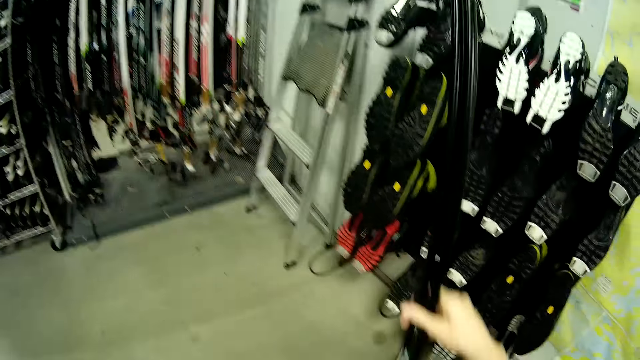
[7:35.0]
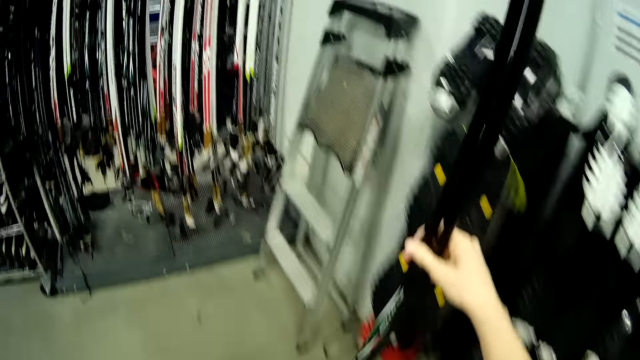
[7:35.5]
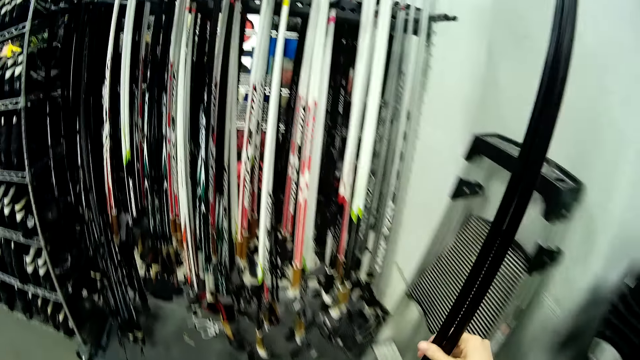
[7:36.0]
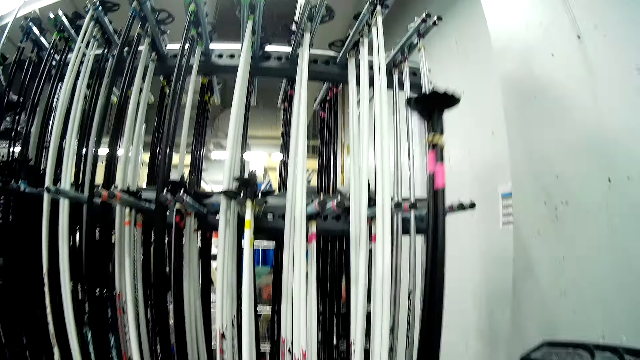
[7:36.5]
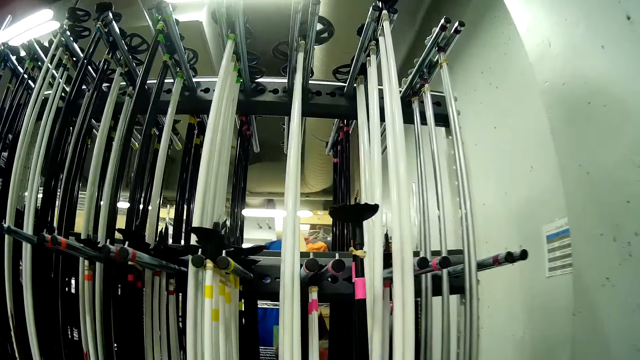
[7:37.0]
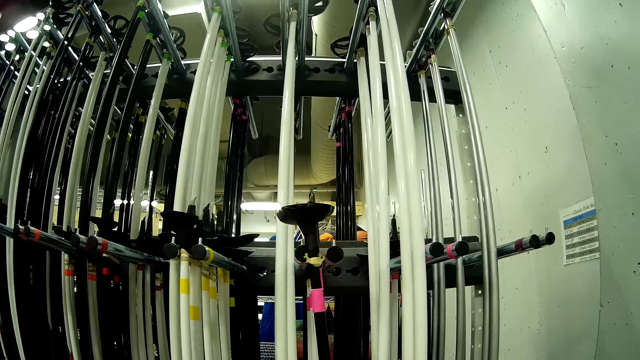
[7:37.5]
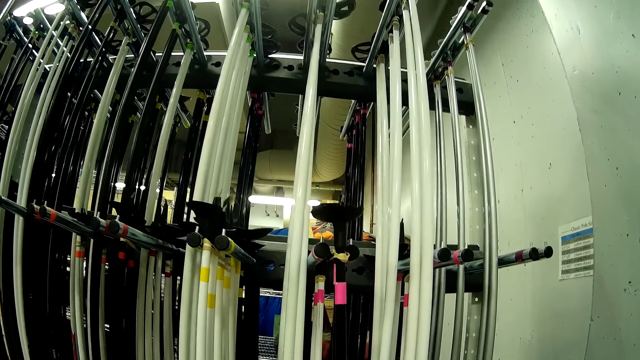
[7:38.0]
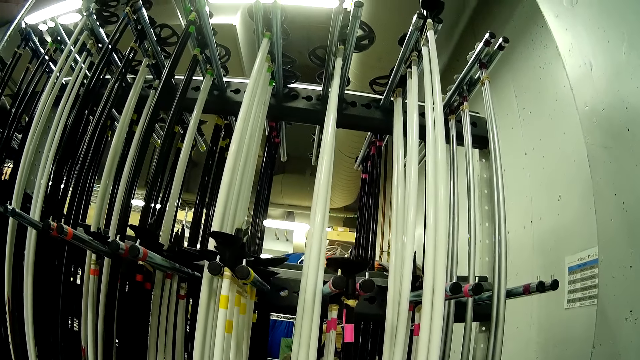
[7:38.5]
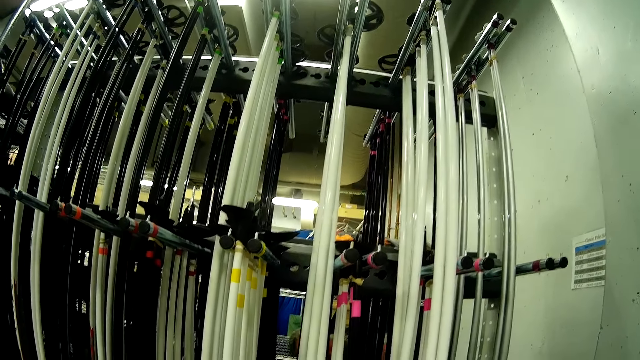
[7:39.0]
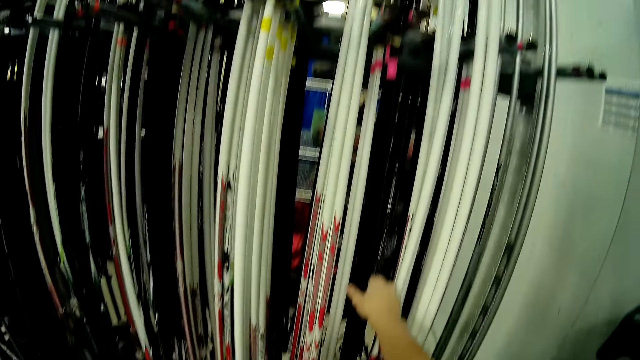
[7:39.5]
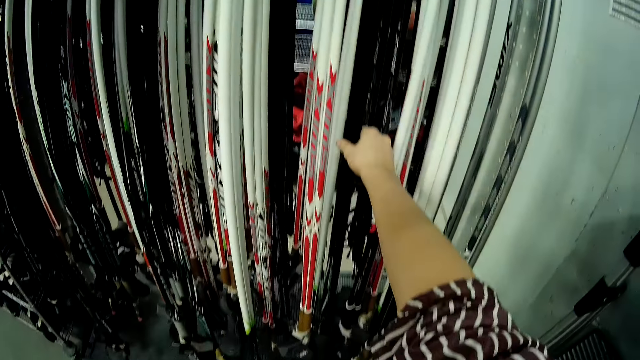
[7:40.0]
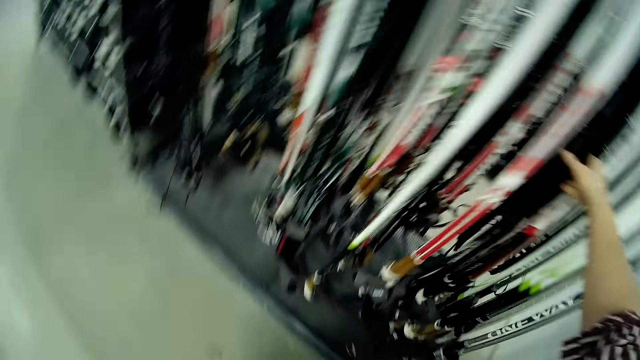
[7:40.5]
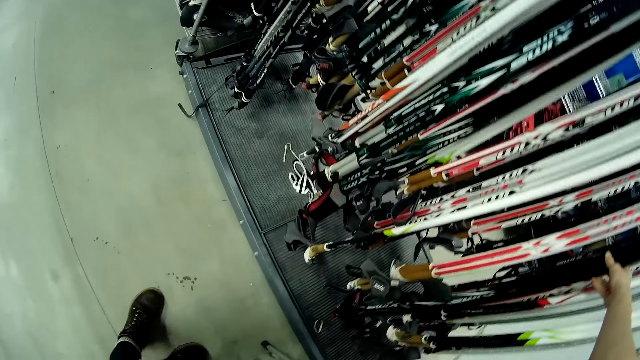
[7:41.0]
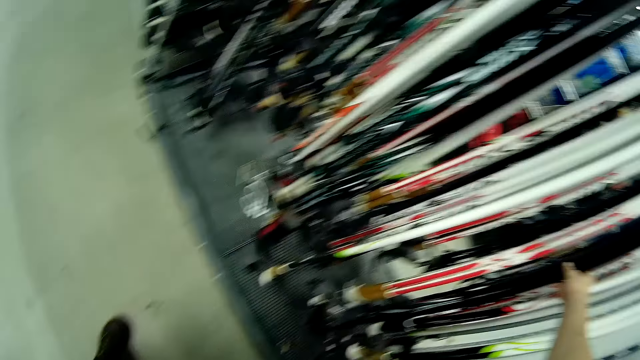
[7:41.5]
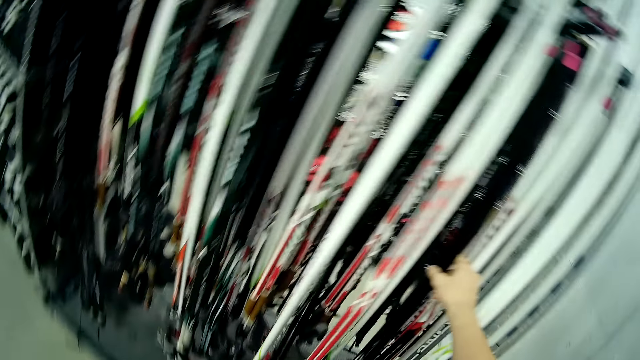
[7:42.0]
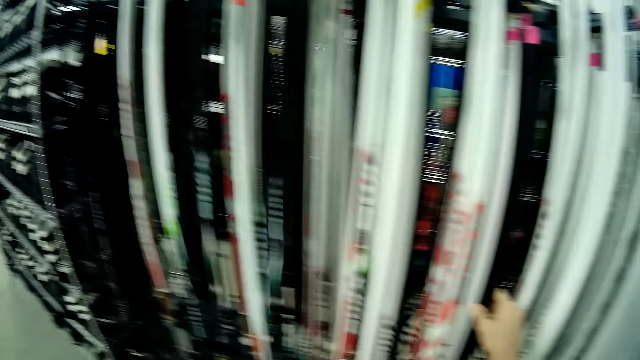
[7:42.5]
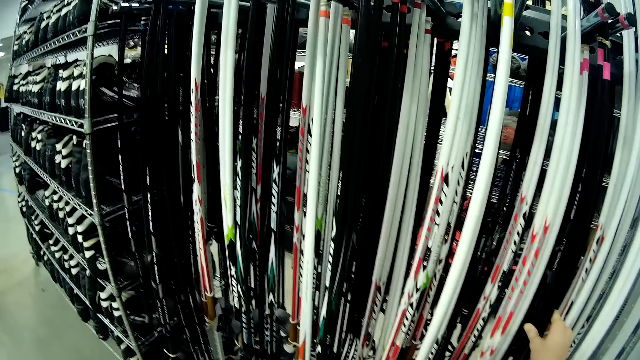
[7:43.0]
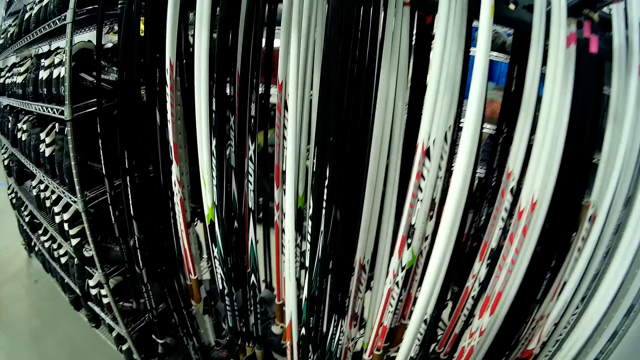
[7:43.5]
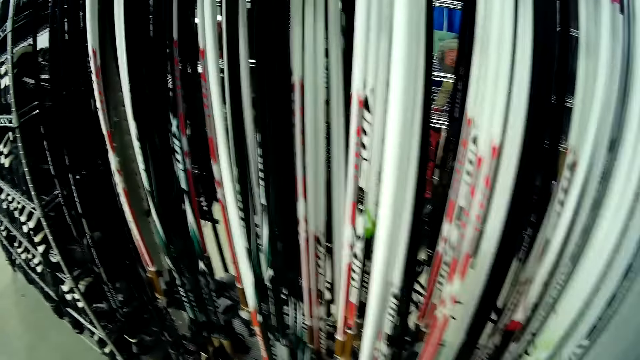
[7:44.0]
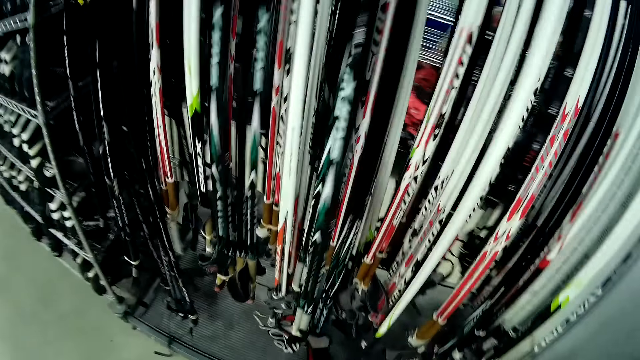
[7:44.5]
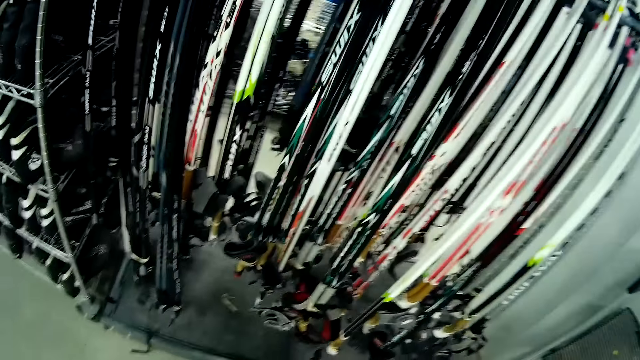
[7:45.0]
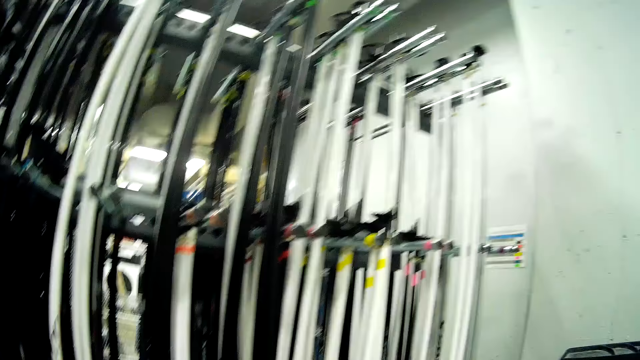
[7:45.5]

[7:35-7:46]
The camera wearer hangs the ski poles on the rack. They look around the showroom.

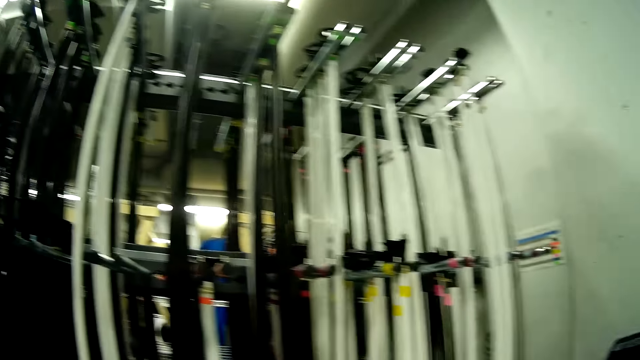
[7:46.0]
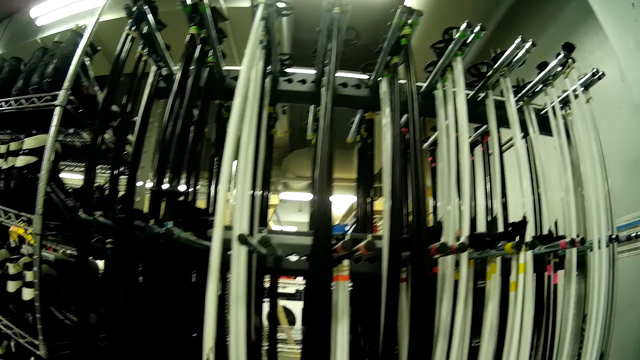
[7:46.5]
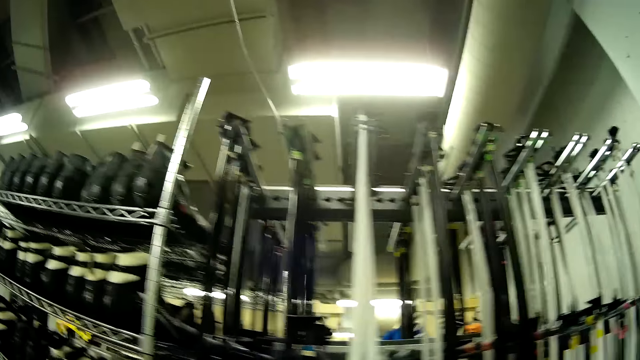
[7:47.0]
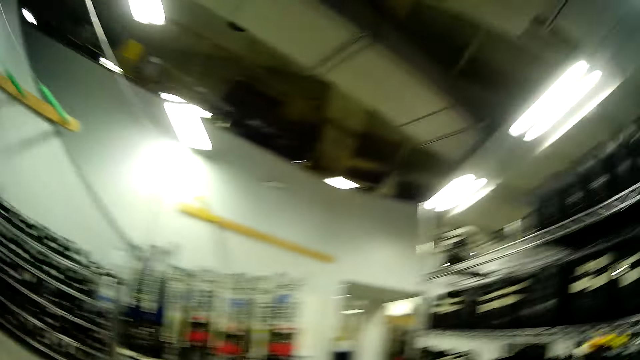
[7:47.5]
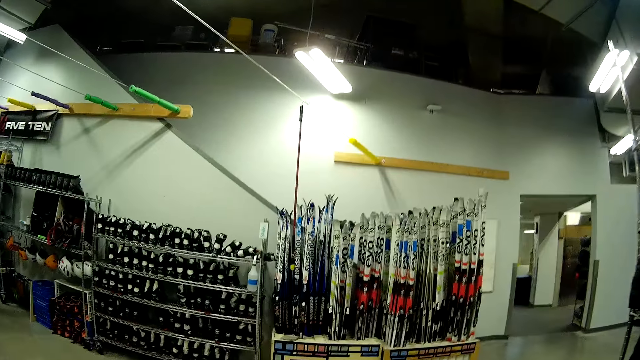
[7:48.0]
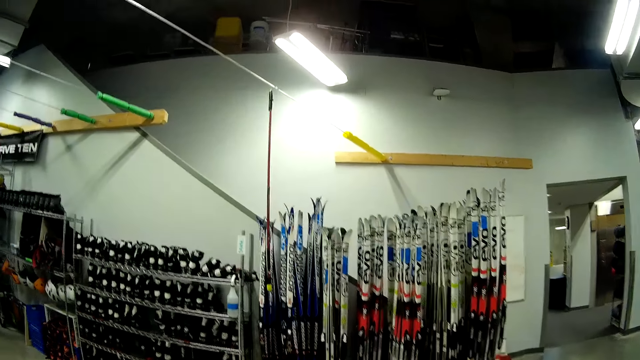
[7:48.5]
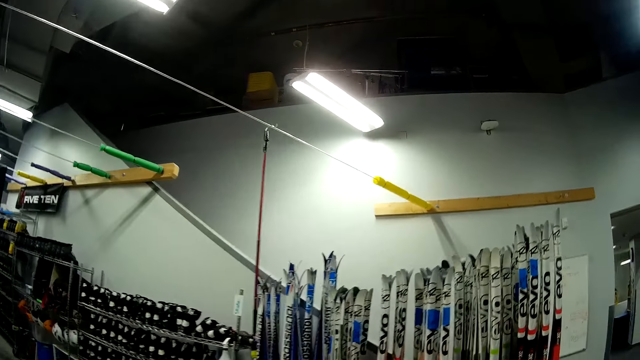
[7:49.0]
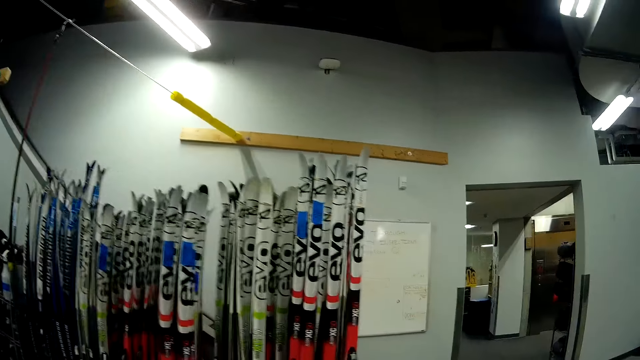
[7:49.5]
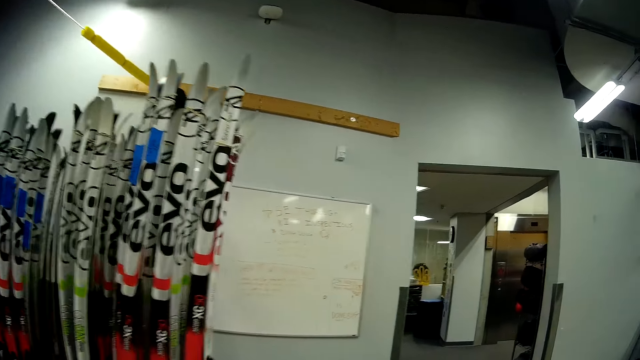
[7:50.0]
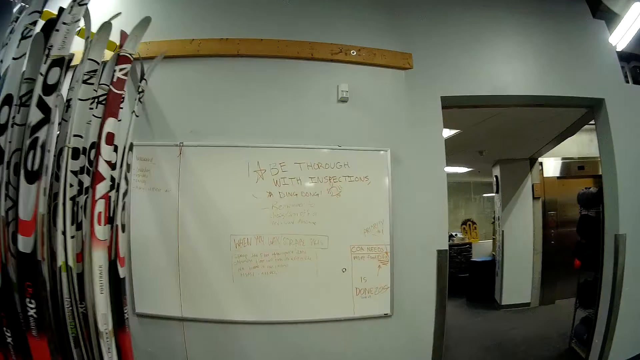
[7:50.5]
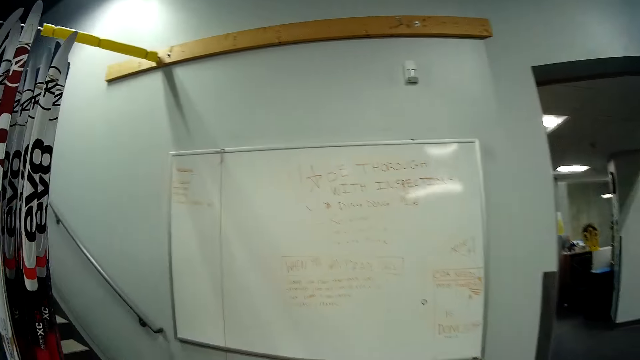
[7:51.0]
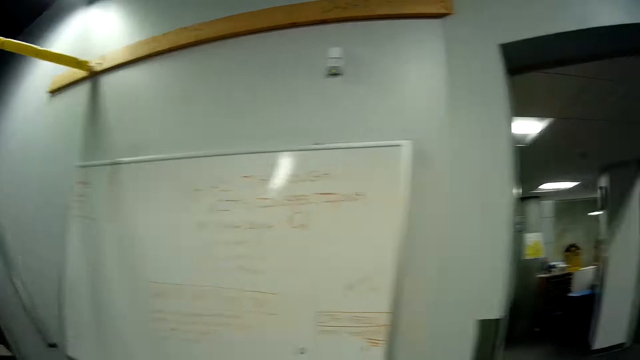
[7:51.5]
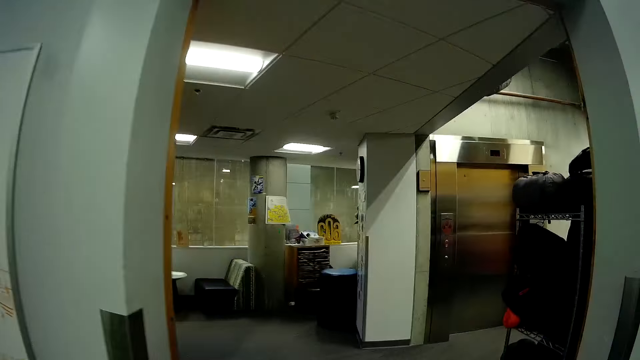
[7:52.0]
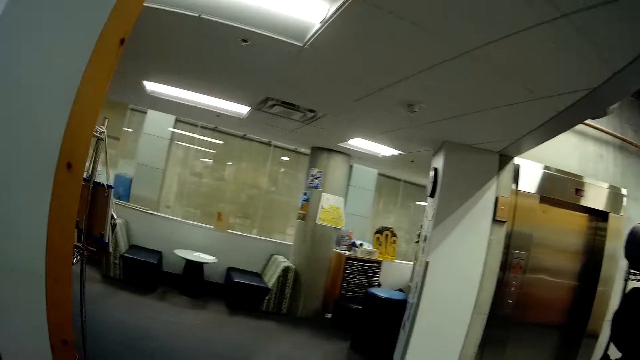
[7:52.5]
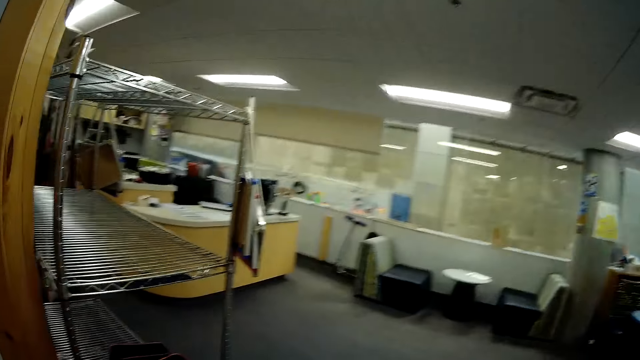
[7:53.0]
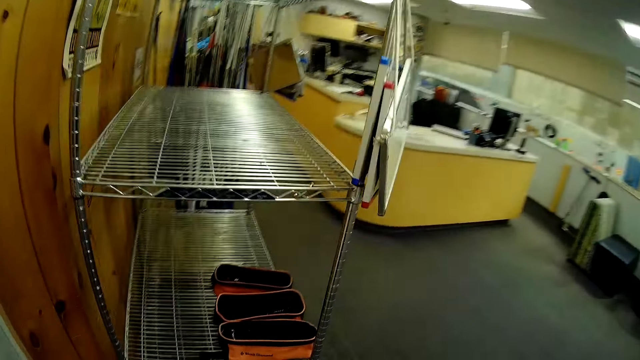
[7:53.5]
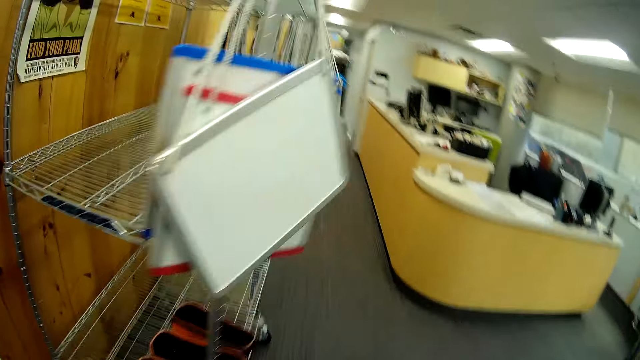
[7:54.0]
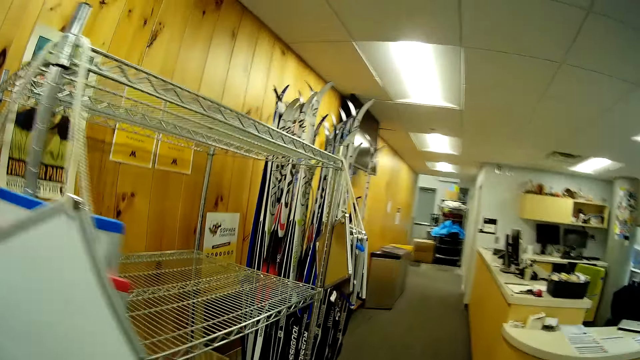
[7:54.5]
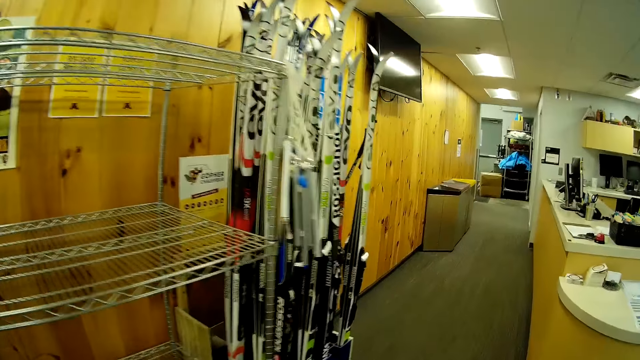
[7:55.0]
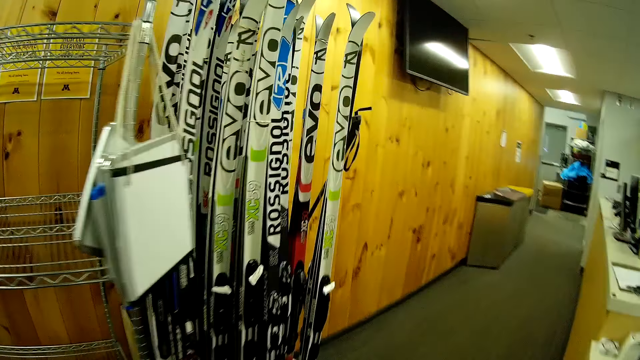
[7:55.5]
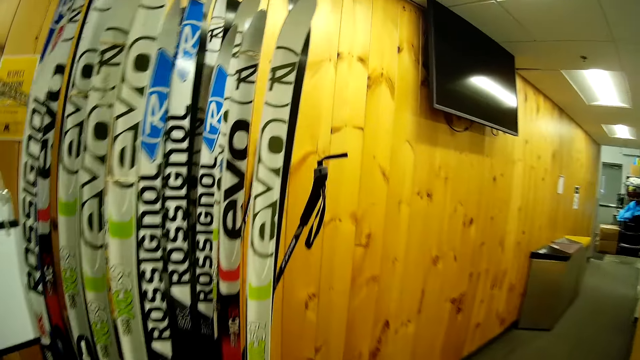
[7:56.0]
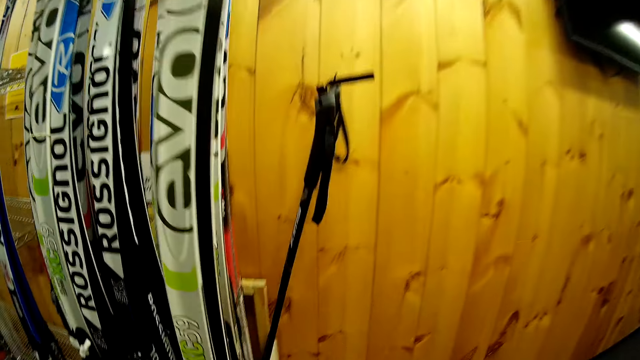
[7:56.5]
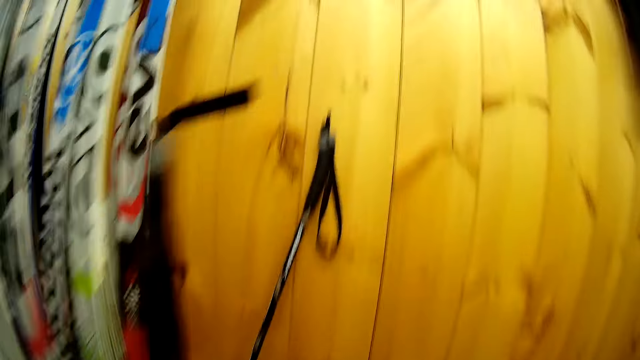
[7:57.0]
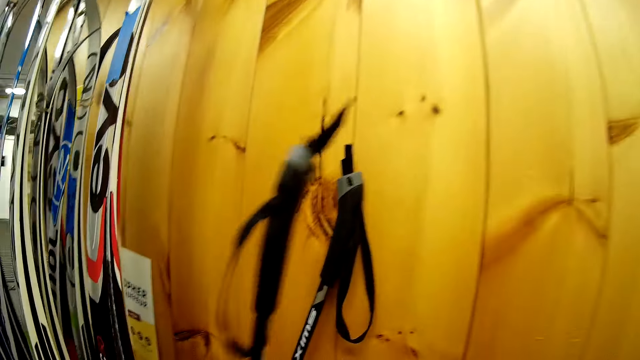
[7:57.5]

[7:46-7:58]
The camera wearer walks towards a set of ski boards in the store.
